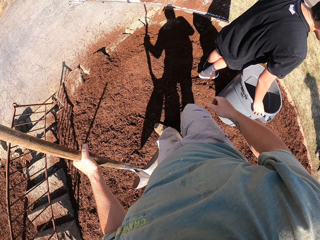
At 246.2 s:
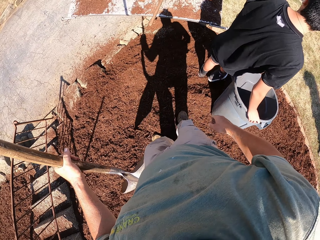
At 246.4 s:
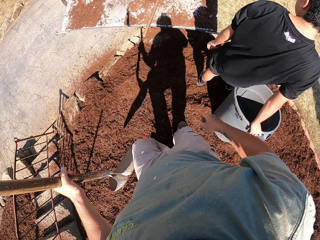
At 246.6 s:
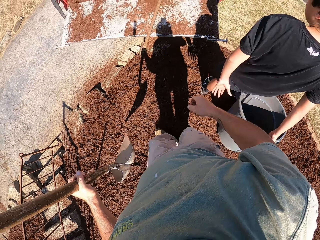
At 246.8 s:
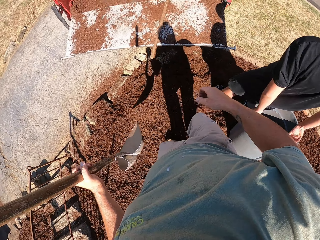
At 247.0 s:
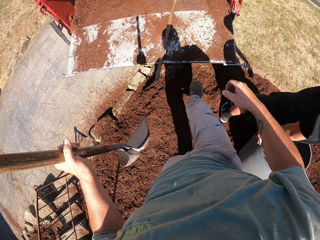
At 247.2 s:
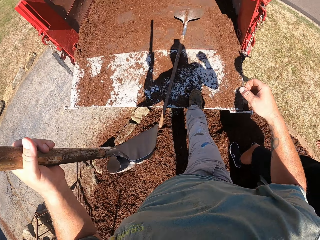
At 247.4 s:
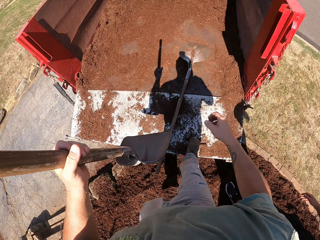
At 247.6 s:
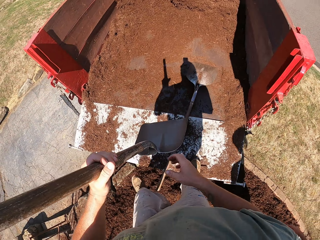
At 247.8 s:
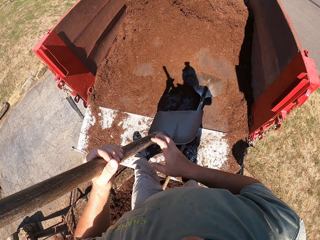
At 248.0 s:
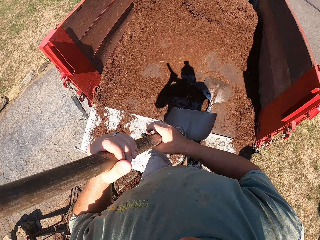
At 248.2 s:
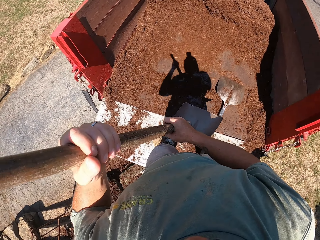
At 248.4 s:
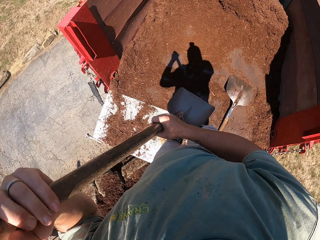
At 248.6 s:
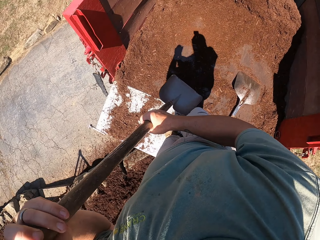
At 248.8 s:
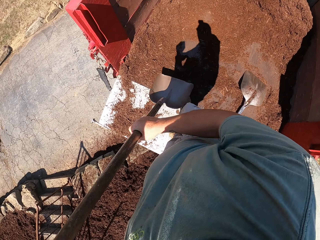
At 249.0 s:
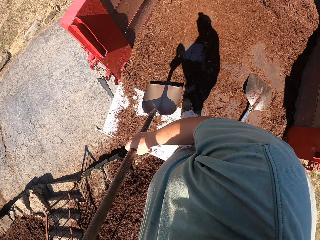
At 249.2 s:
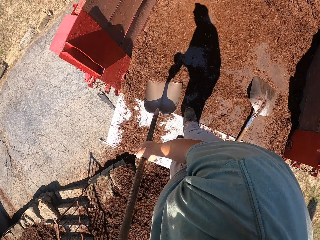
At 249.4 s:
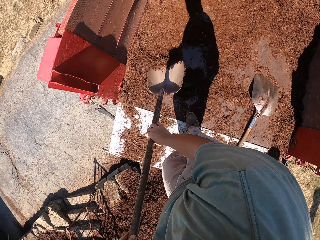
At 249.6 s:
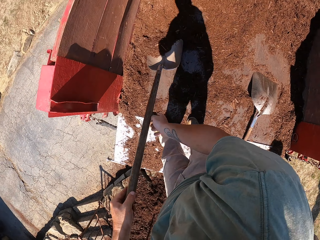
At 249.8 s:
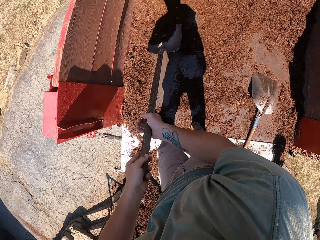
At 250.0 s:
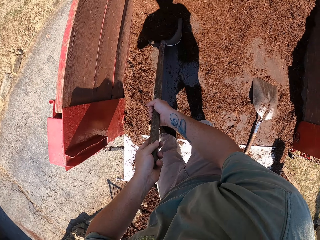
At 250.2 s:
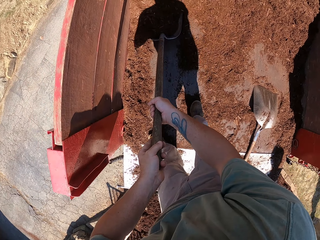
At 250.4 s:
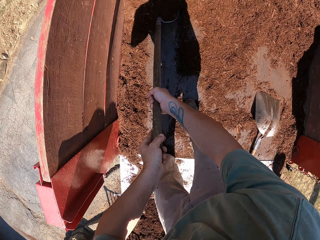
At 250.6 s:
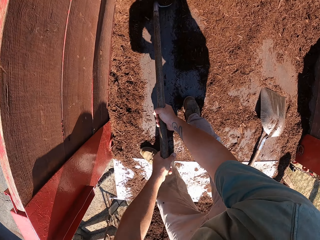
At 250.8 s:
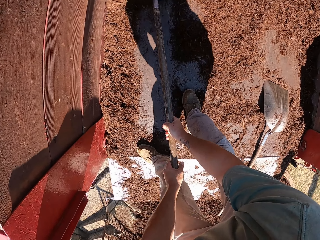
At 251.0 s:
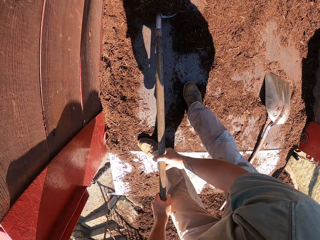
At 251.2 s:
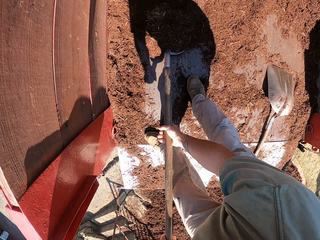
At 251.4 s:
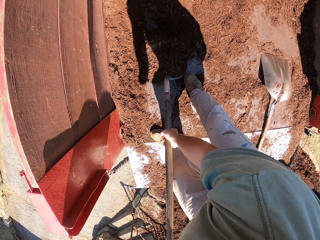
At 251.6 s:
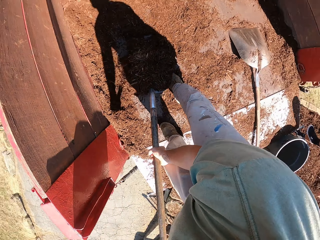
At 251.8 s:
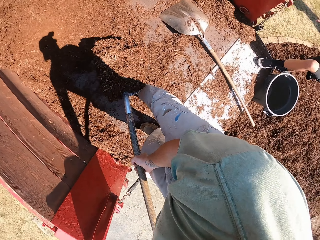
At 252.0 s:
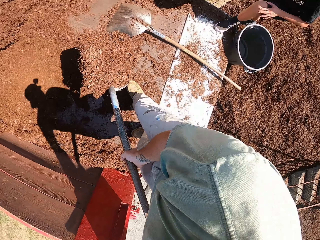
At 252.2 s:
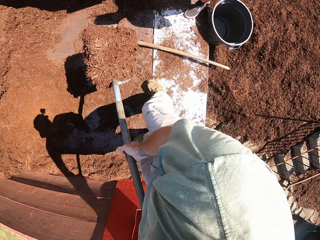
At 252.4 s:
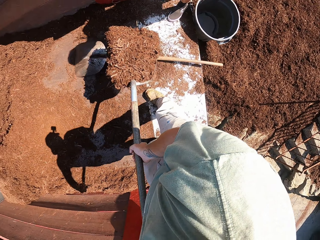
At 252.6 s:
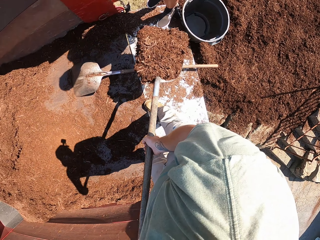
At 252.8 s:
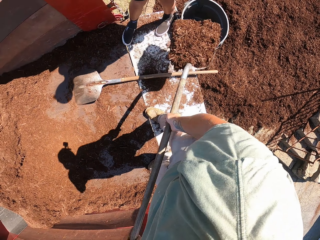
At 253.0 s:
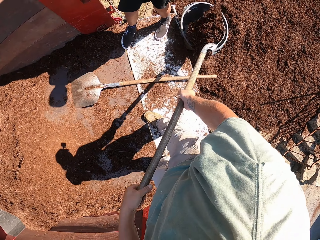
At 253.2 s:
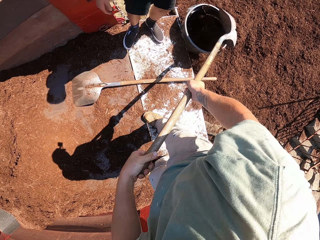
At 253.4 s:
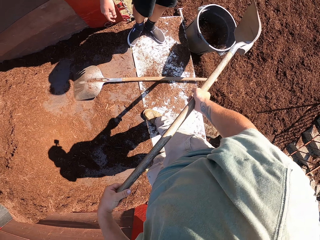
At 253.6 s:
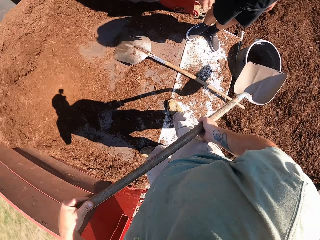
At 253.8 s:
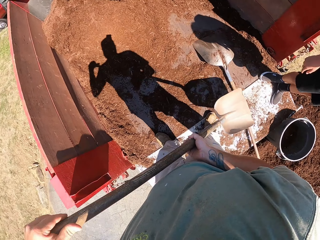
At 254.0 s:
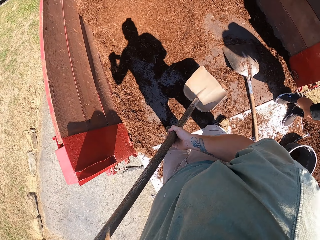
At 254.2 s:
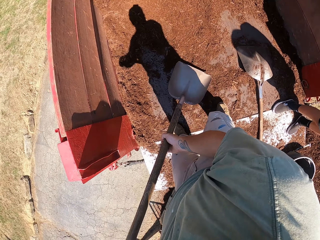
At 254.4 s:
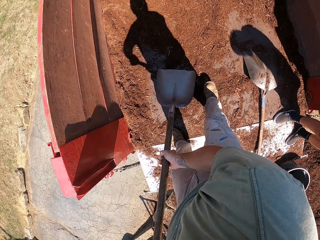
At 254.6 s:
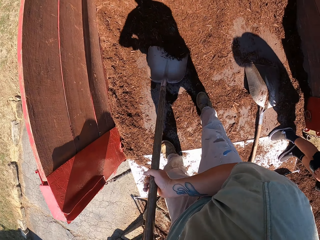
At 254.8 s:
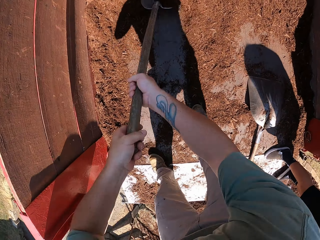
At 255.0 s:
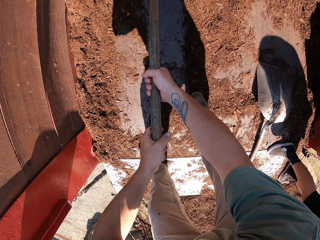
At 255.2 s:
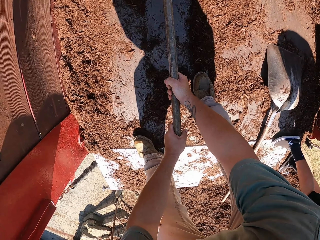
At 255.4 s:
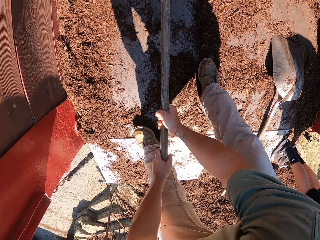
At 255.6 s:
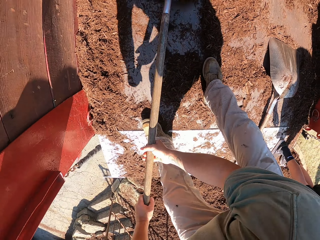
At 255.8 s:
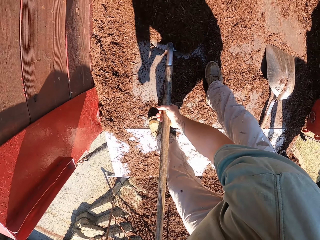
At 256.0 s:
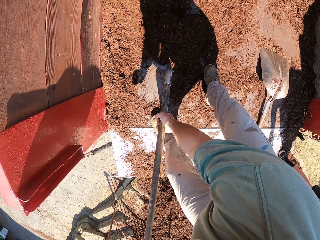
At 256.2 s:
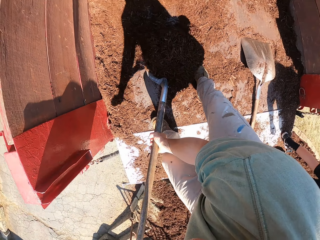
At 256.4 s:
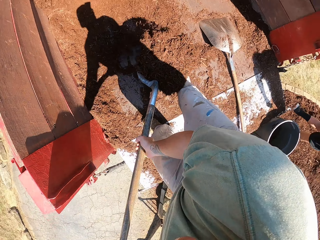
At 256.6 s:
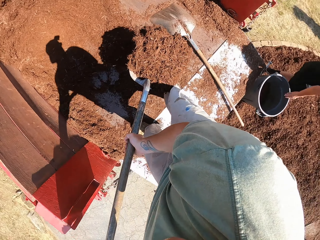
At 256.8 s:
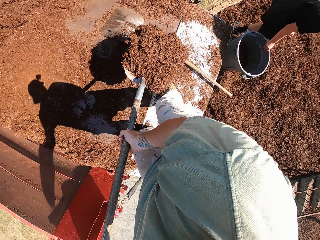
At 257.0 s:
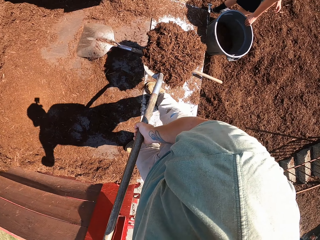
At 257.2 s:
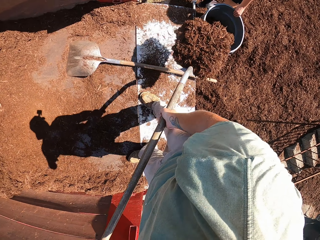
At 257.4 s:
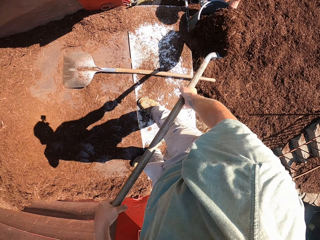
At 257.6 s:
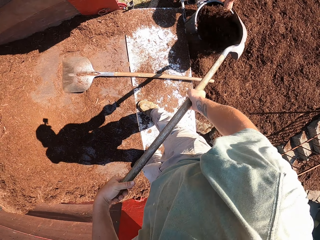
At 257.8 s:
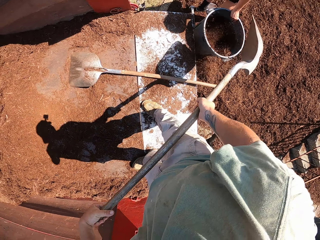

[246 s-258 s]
The camera wearer shovels loose soil into the bin.

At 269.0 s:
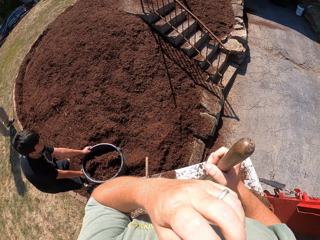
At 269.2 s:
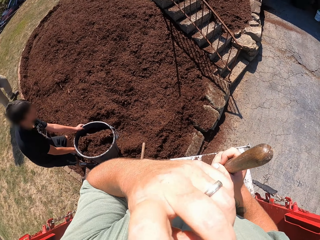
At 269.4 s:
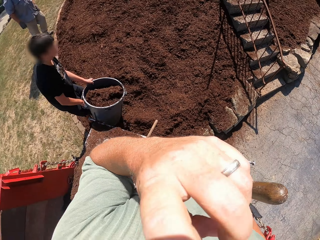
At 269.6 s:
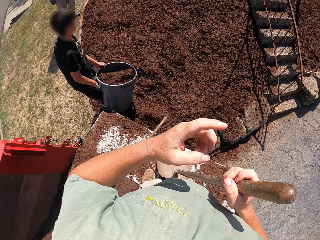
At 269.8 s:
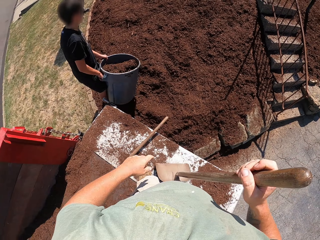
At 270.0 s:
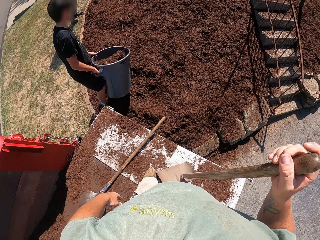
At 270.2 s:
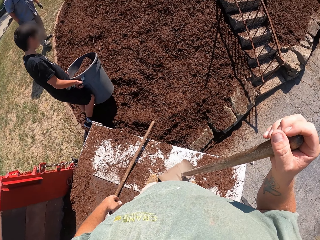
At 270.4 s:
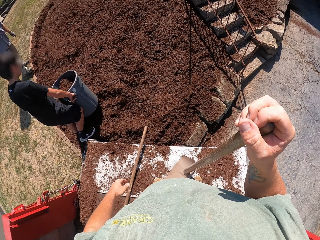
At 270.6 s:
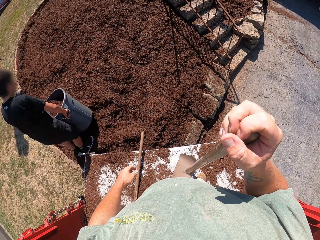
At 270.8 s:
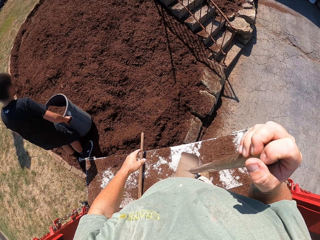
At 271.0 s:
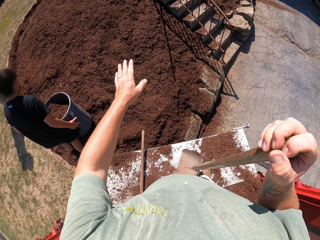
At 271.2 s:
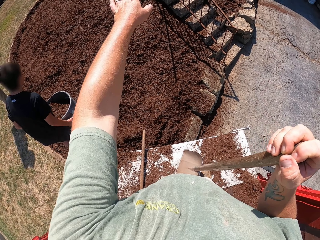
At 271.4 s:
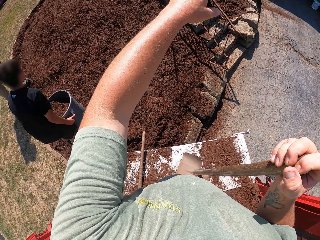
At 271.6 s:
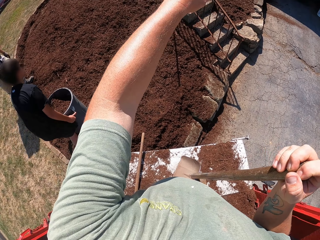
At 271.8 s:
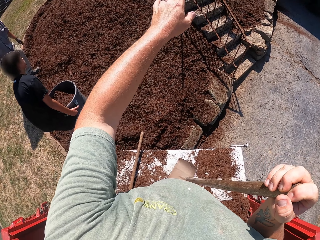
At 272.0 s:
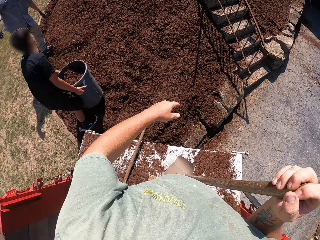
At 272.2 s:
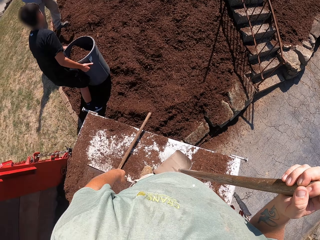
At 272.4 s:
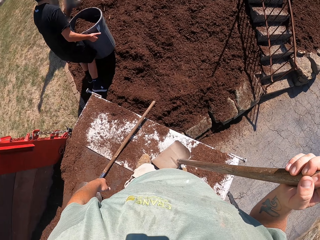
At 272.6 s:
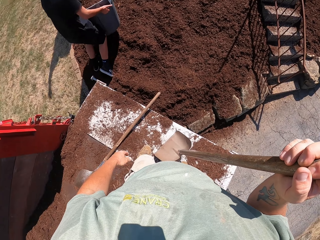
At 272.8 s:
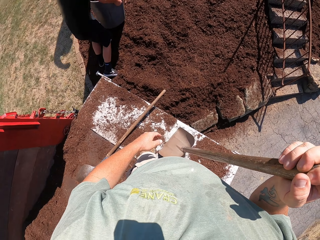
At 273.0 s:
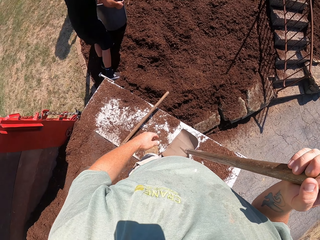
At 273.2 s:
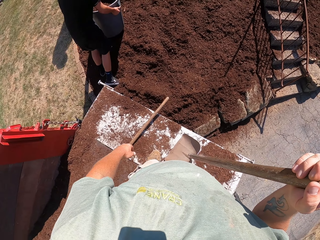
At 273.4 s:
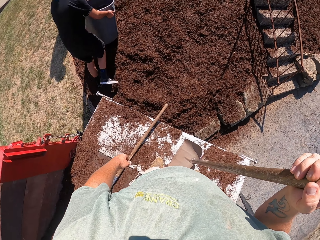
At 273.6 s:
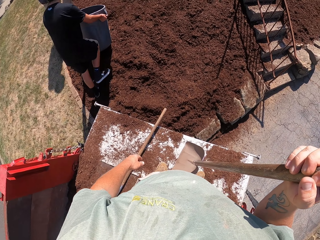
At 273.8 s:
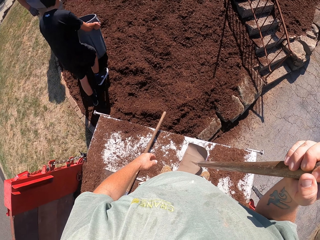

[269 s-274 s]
A man lifts up a tin of sand. He carries up the bin. The camera wearer demonstrates his words with the left hand.

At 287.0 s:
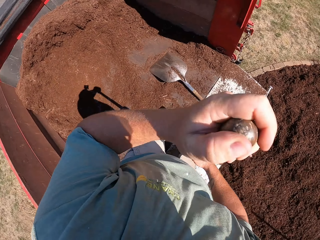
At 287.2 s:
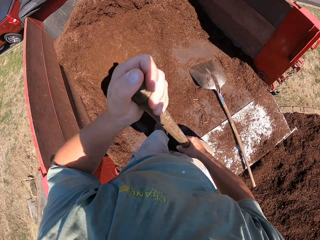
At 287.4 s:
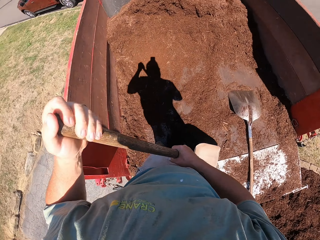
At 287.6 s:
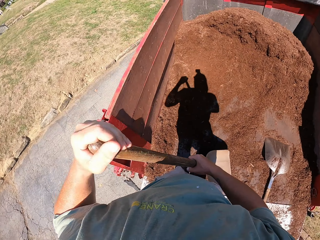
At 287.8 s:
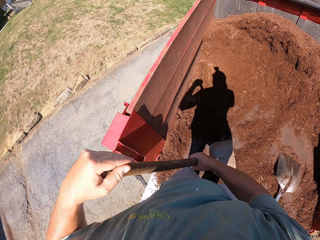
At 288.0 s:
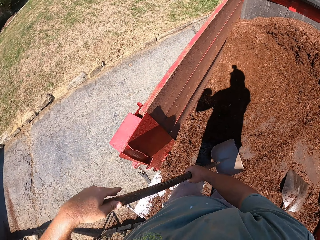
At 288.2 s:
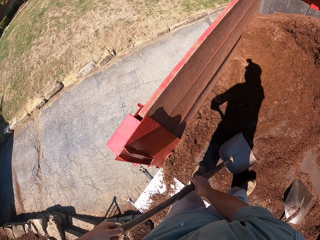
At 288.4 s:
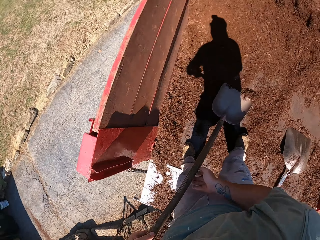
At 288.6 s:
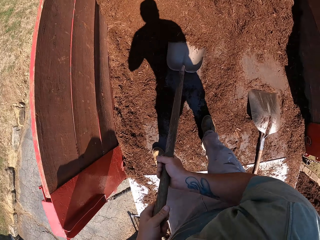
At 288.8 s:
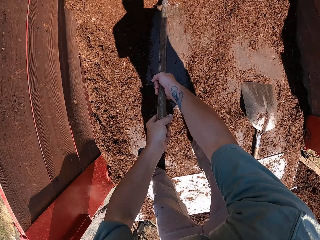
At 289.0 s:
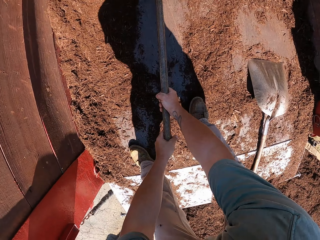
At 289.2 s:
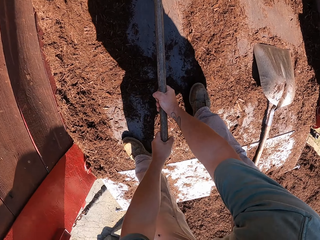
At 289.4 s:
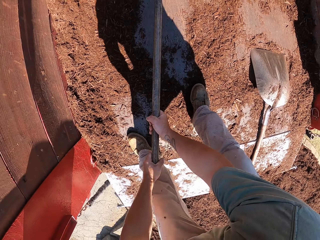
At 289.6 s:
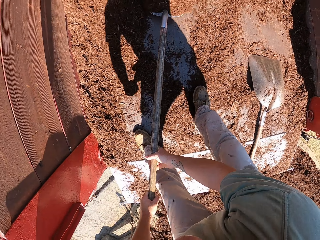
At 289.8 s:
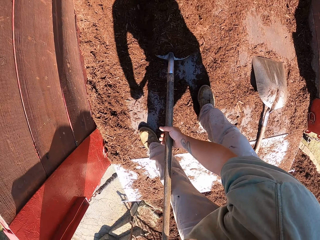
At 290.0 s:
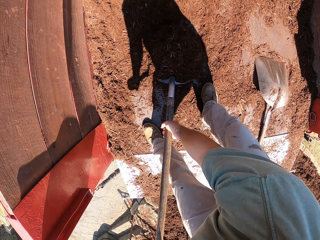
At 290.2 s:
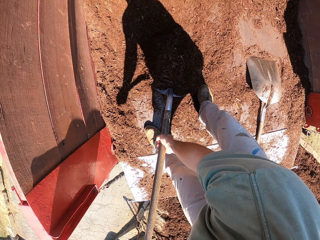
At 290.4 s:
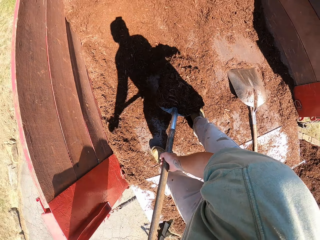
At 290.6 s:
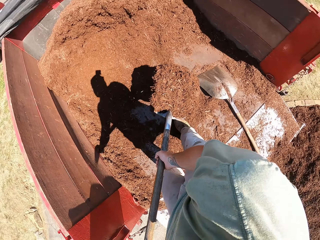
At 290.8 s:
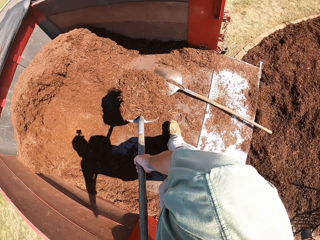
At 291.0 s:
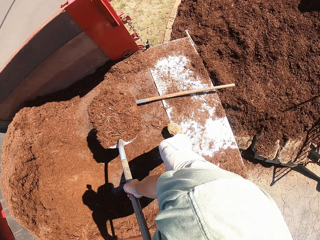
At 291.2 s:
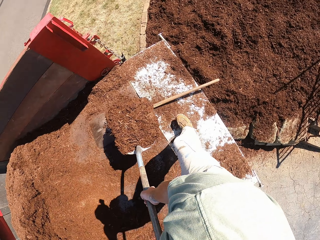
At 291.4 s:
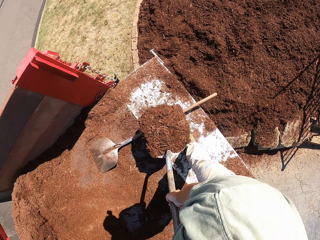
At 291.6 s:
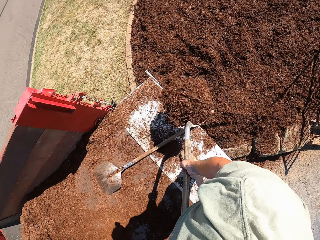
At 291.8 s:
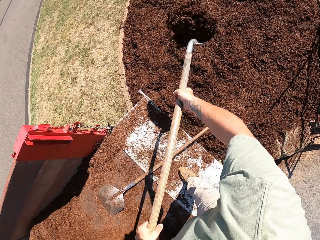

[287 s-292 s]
The camera wearer scoops the sand with a spade.
